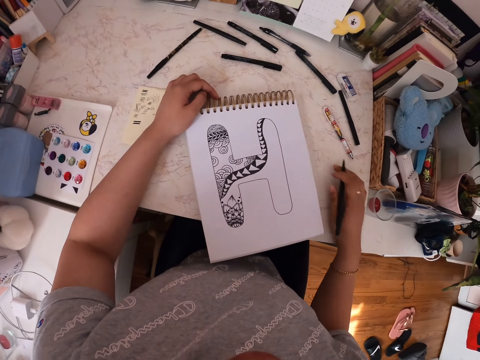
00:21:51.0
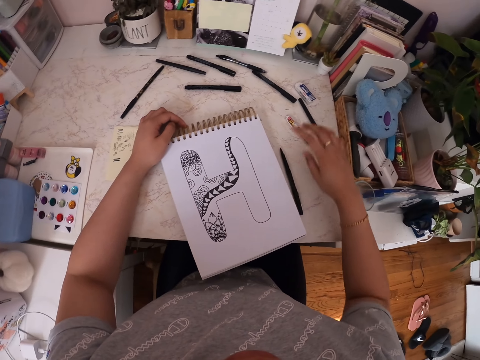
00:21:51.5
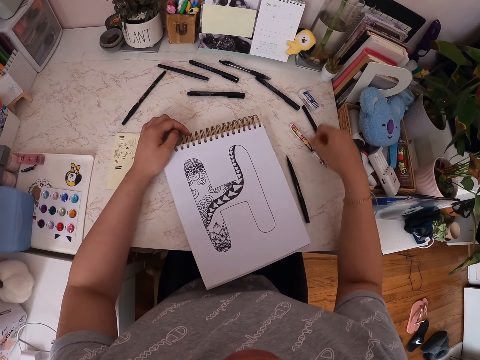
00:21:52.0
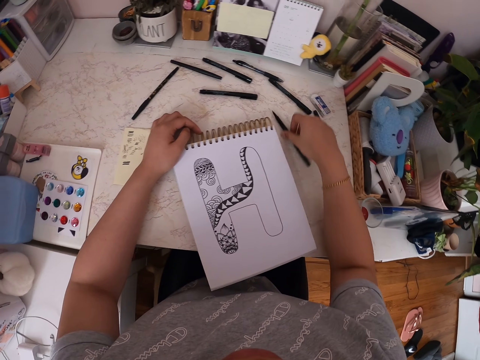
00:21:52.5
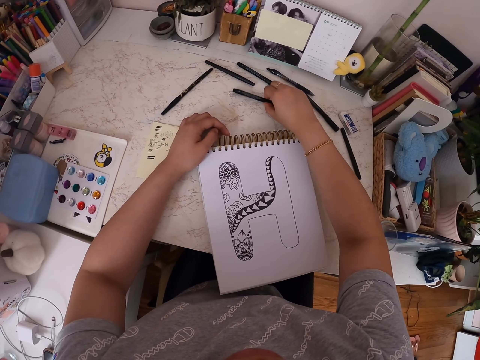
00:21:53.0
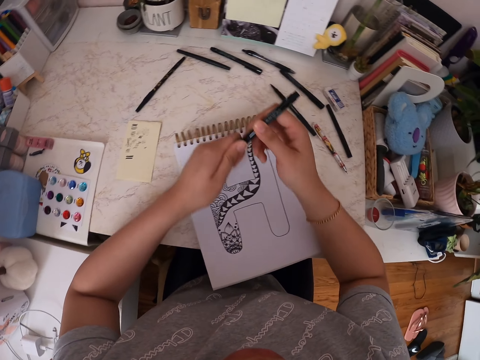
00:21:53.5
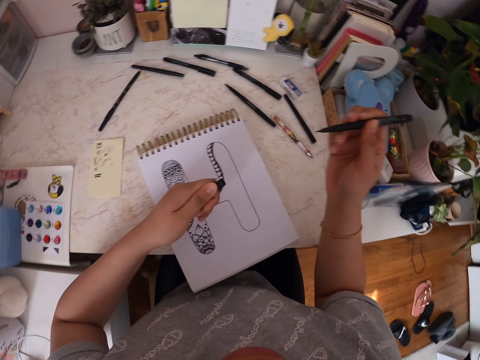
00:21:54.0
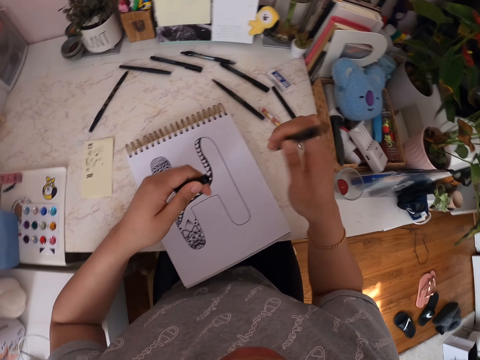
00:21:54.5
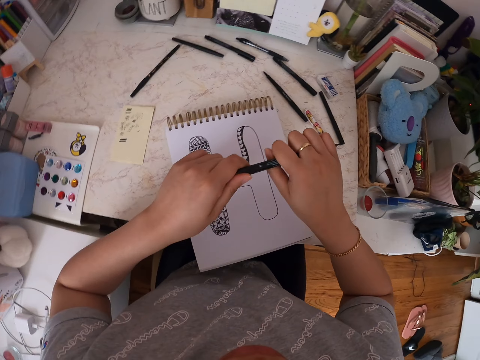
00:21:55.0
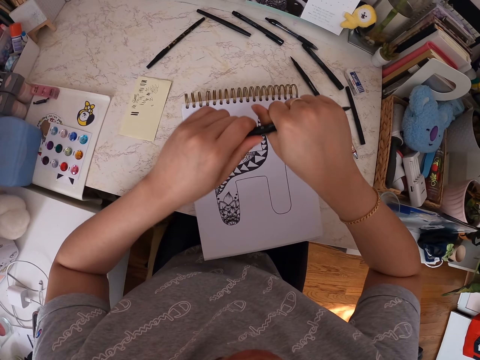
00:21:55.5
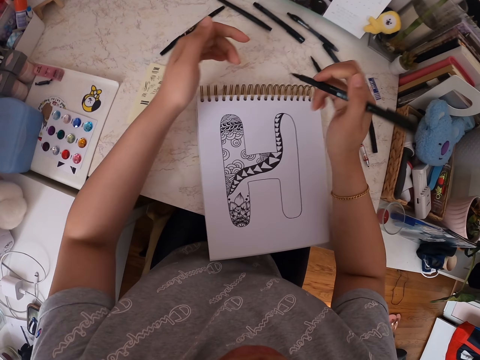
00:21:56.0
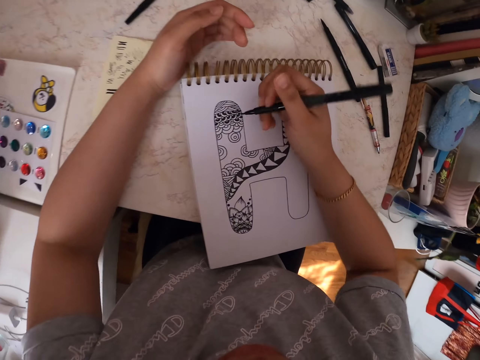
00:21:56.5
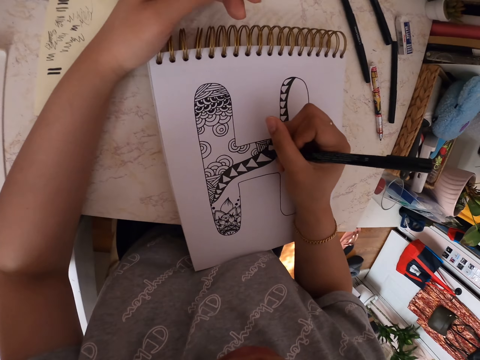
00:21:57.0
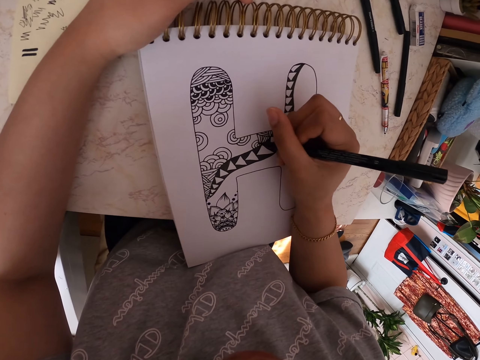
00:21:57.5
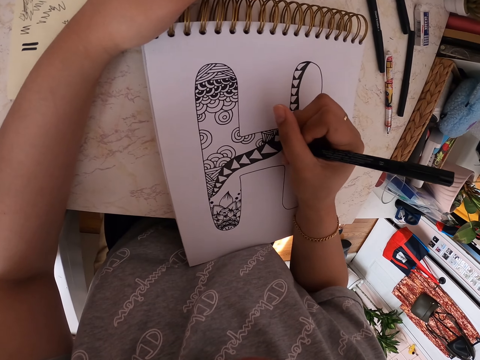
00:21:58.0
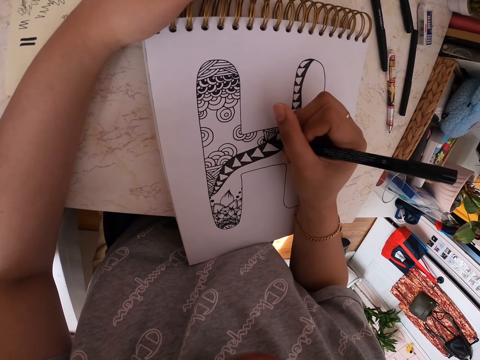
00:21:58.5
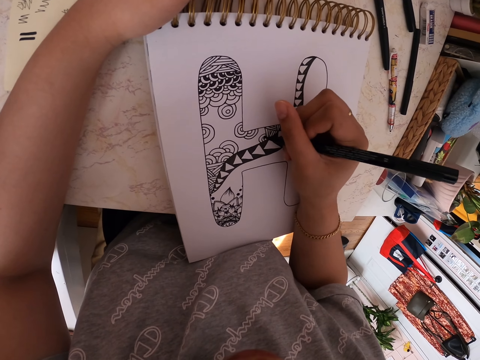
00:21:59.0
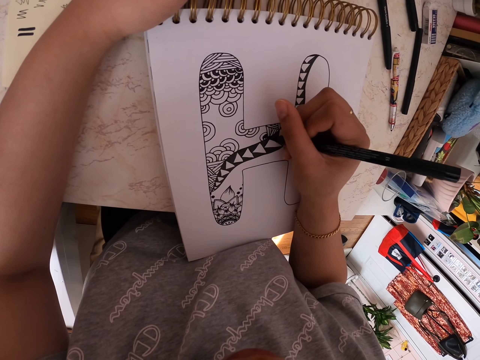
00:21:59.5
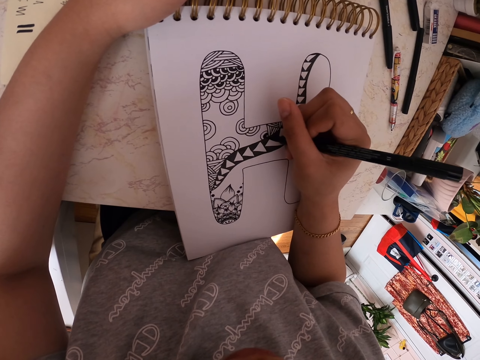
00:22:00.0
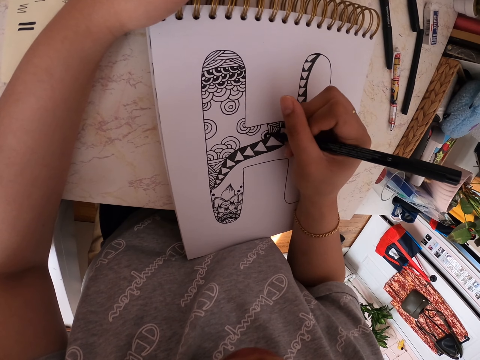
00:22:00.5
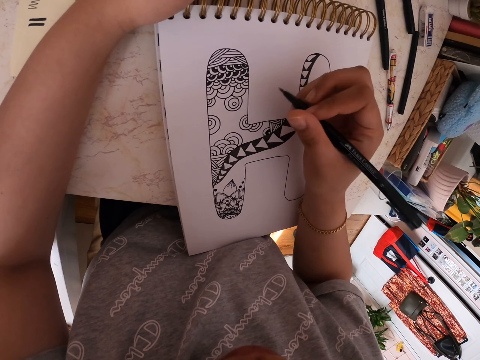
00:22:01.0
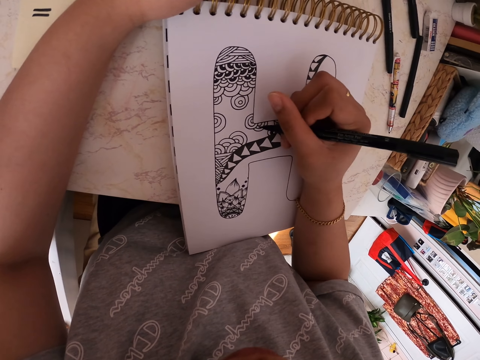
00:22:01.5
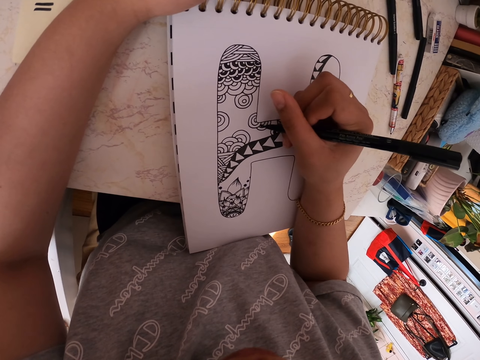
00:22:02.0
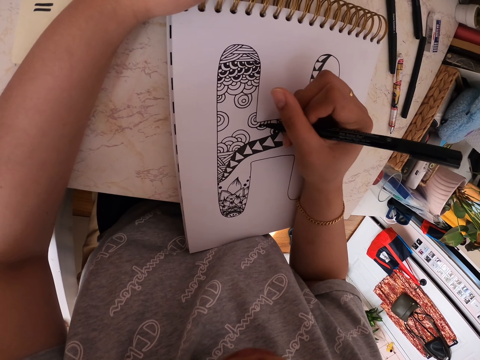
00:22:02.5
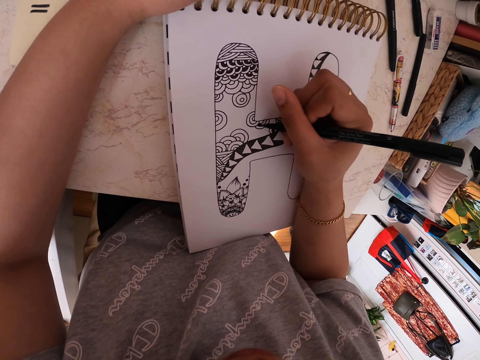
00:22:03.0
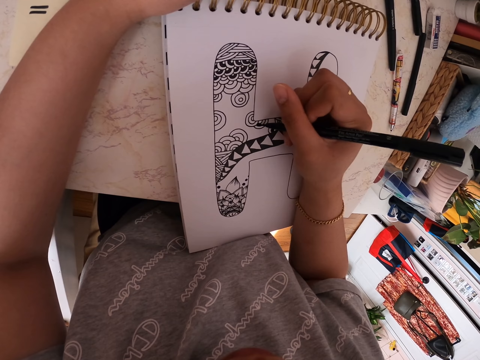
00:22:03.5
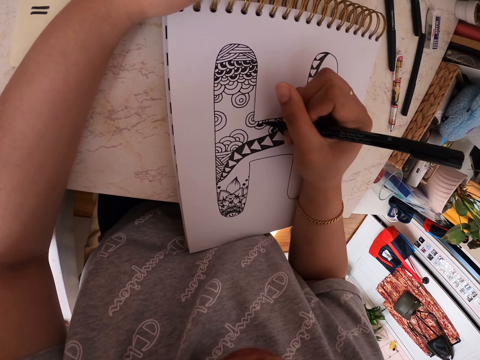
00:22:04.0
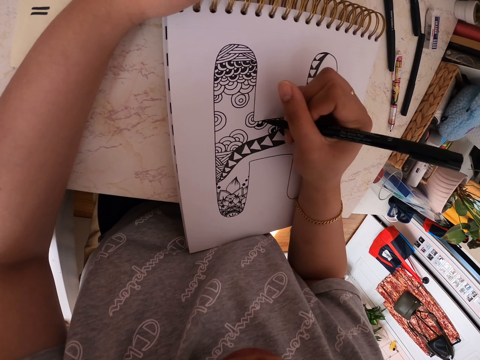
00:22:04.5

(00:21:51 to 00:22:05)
The camera wearer moves his hand. He places a pen on the table. He moves the pen on the table. He picks the pen from the table. He removes the lid of the drawing pen. He puts the lid on the pen. He makes a drawing on a paper with the pen. He moves his hand. He makes a drawing on the paper with the pen.

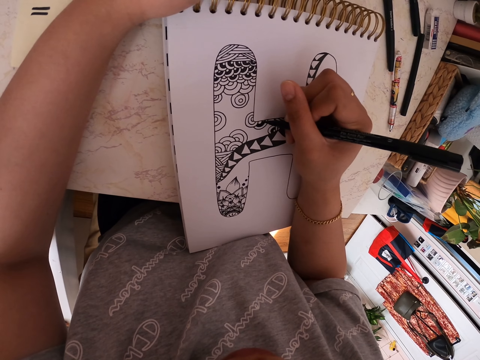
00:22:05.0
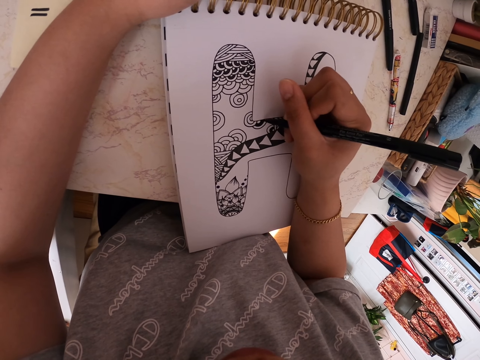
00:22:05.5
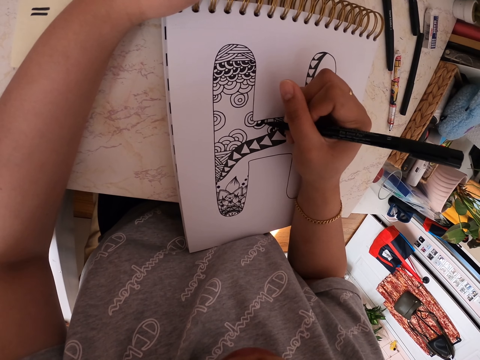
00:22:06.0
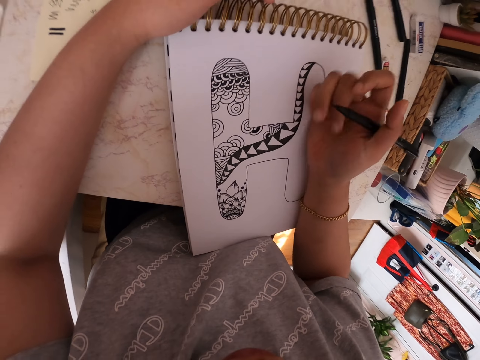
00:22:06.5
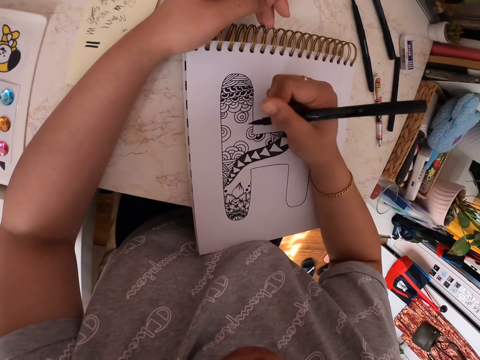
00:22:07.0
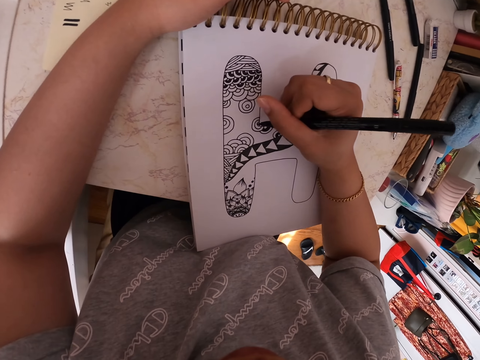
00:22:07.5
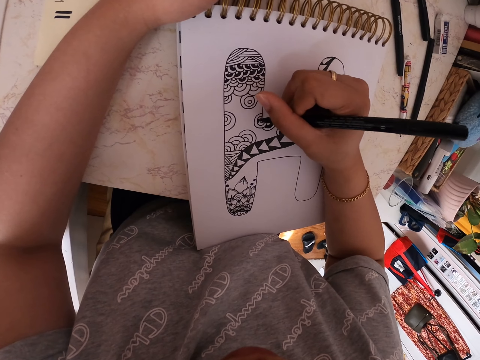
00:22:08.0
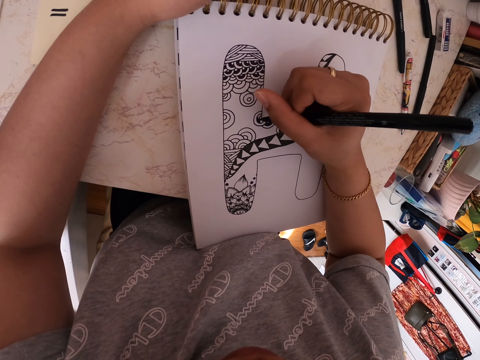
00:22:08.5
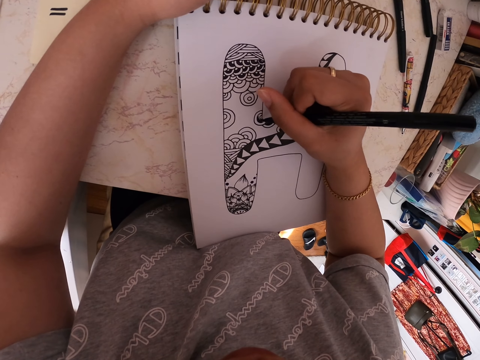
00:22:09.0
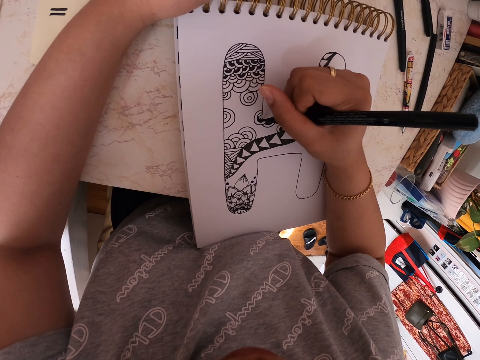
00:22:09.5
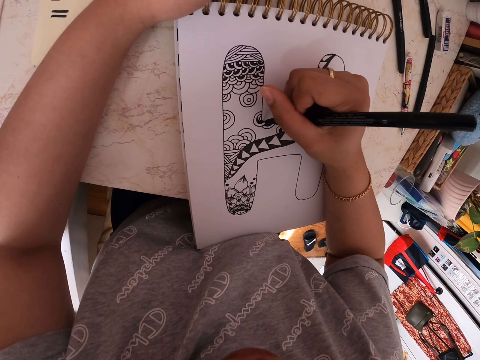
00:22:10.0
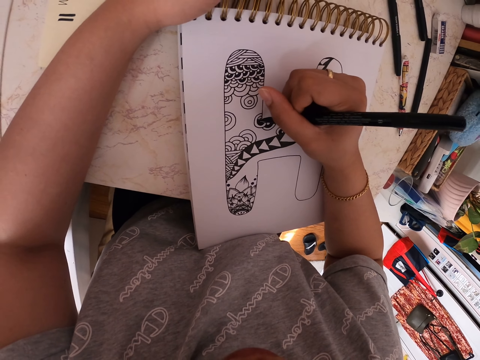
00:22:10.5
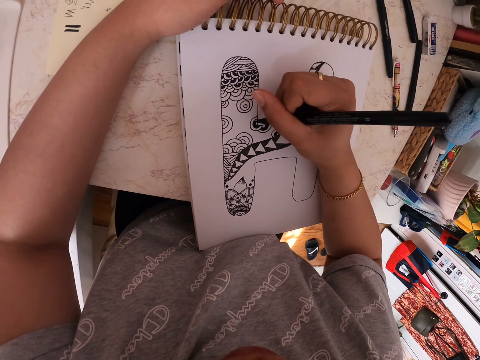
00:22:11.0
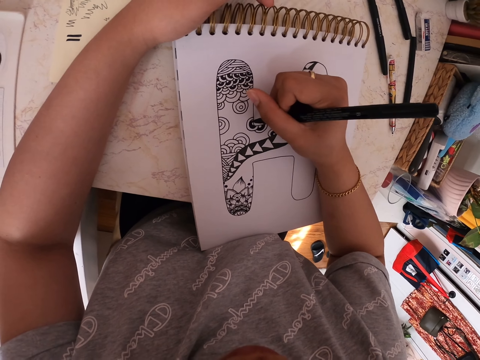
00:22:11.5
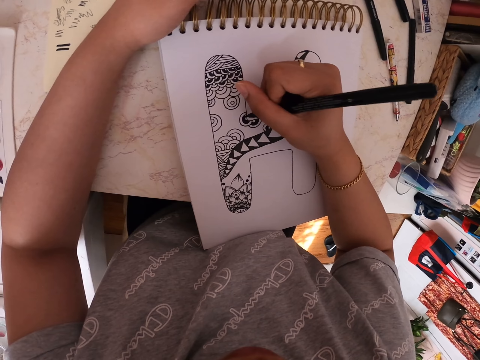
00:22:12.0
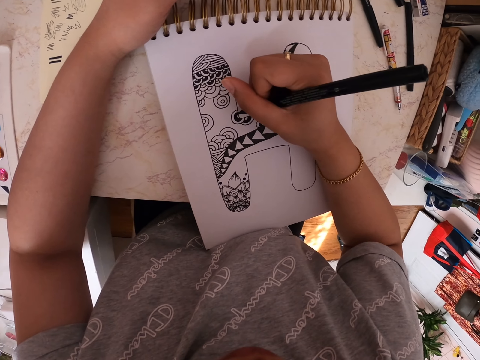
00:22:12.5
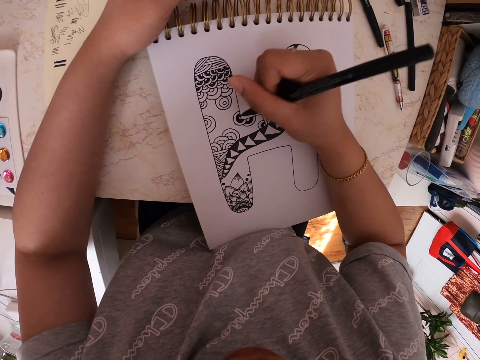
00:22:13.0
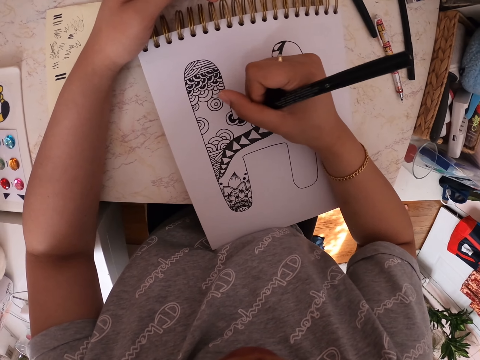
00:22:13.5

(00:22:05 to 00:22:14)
The camera wearer moves his hand. He makes a drawing on a paper with a pen.

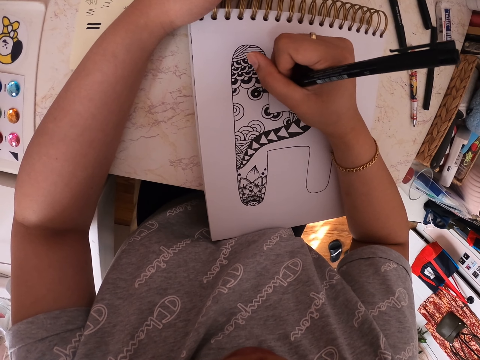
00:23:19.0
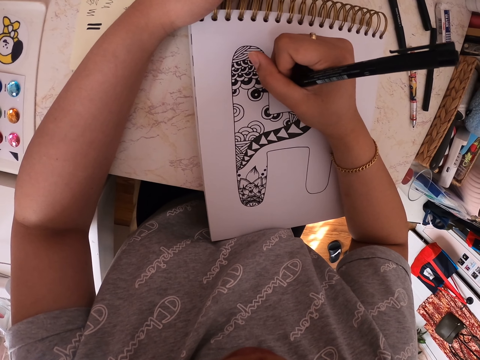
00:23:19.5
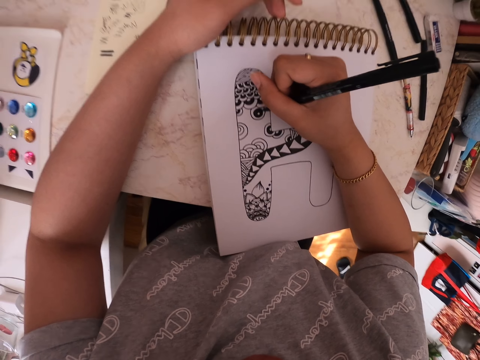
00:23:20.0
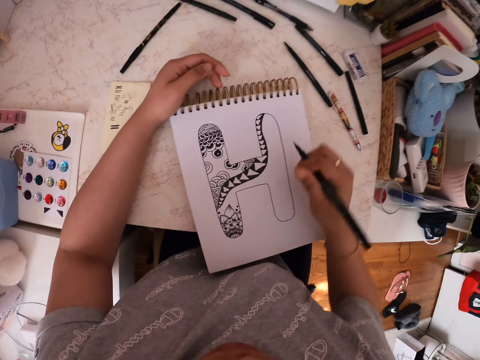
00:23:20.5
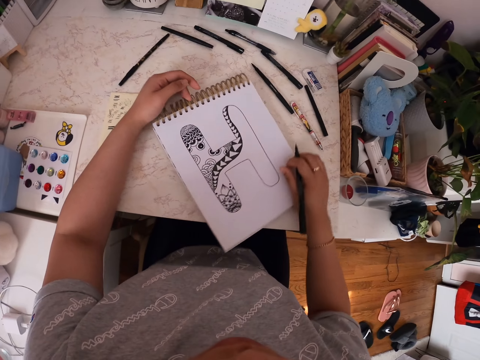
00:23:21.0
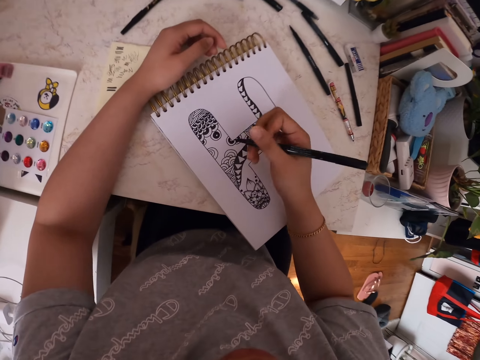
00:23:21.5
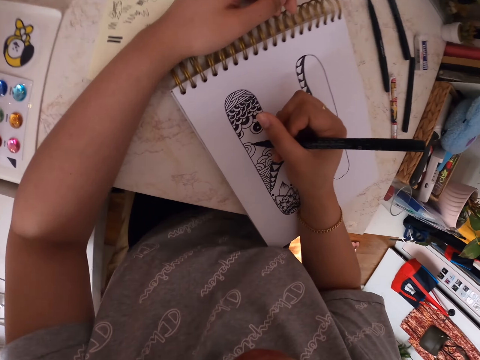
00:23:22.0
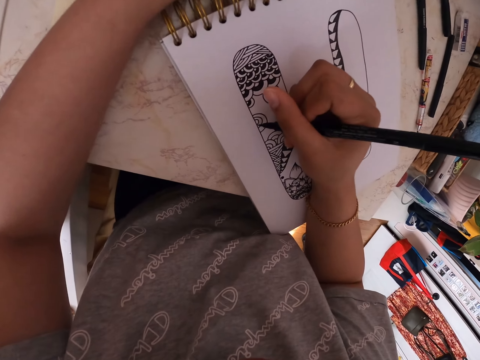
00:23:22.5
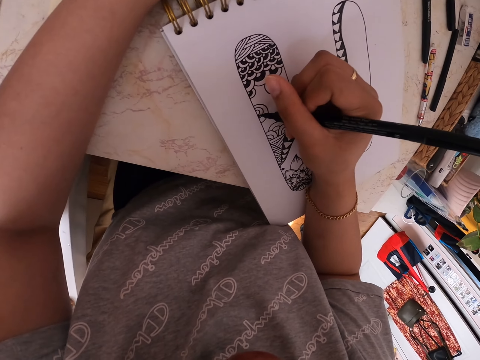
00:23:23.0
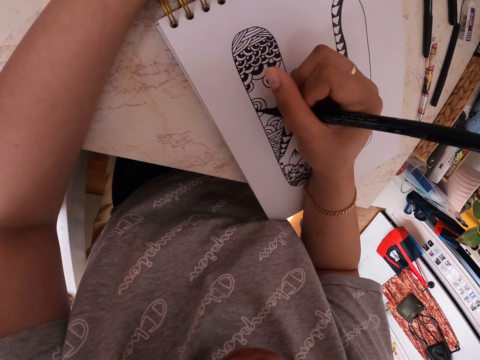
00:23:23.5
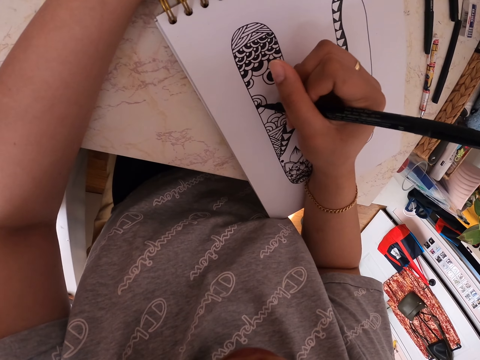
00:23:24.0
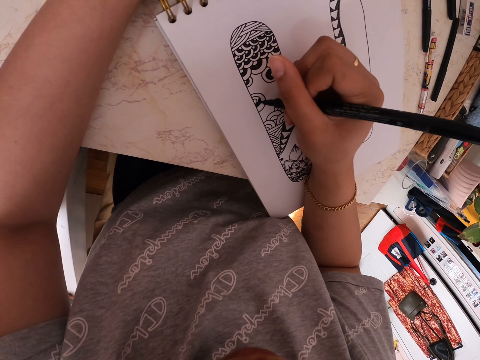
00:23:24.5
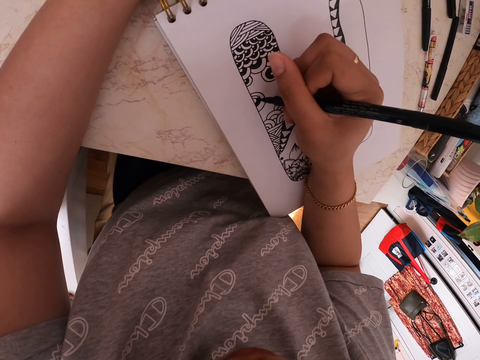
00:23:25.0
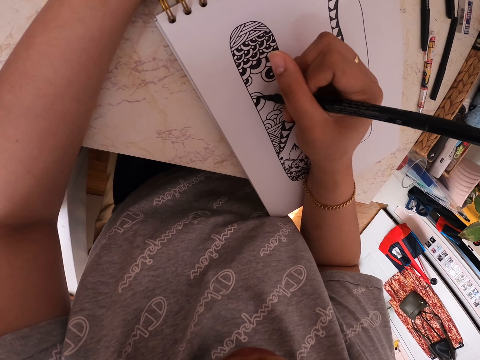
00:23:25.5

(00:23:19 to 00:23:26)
The camera wearer moves the drawing book. They draw on the drawing book using a marker pen.
